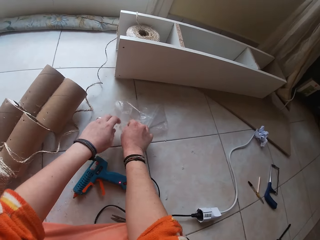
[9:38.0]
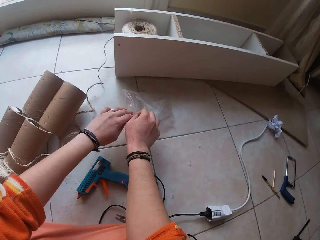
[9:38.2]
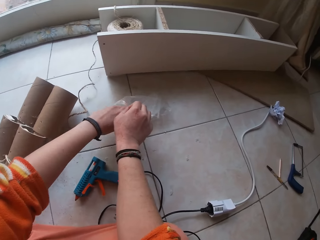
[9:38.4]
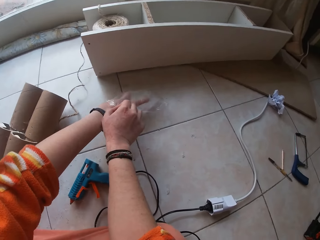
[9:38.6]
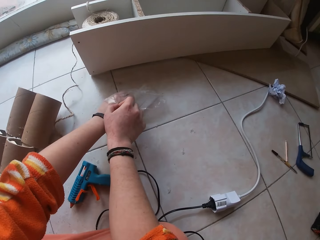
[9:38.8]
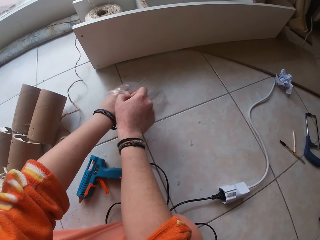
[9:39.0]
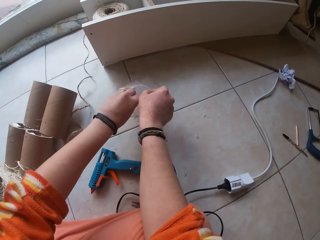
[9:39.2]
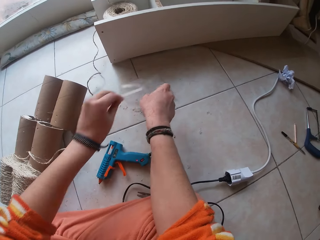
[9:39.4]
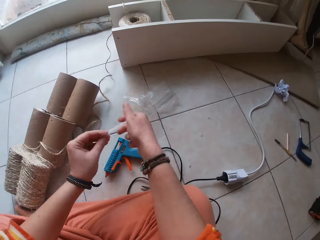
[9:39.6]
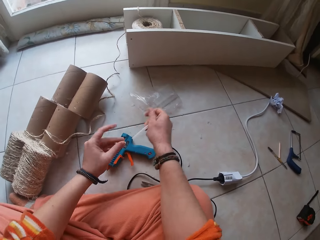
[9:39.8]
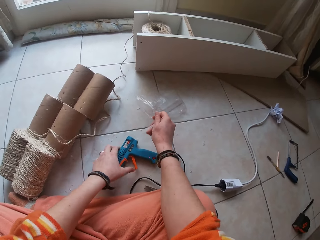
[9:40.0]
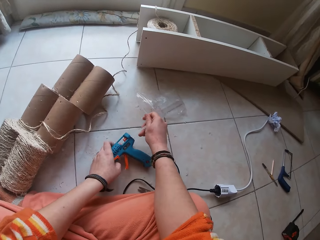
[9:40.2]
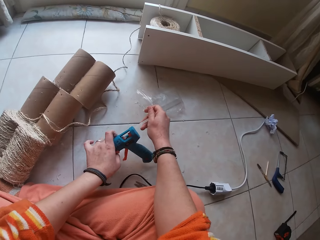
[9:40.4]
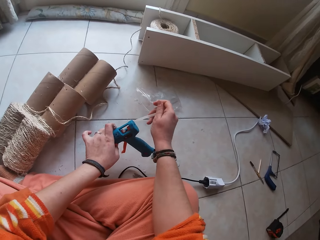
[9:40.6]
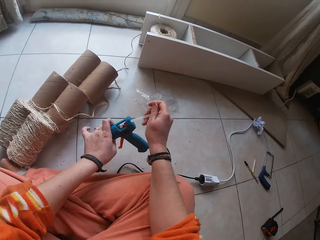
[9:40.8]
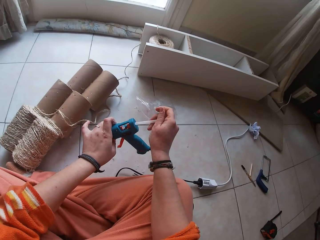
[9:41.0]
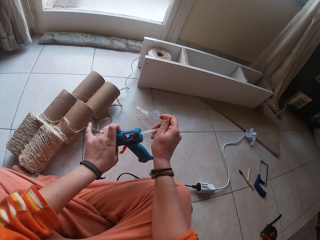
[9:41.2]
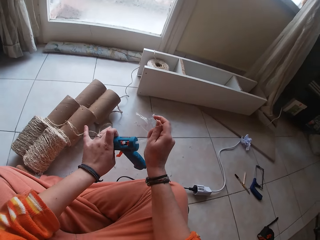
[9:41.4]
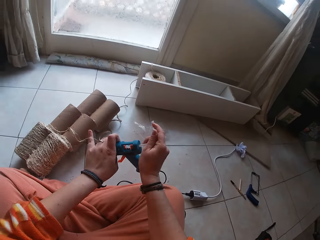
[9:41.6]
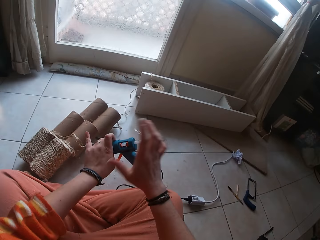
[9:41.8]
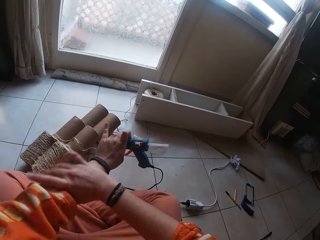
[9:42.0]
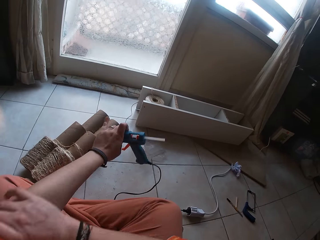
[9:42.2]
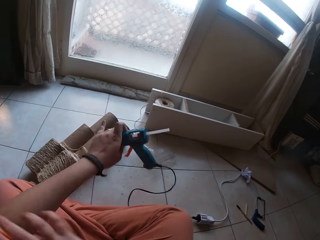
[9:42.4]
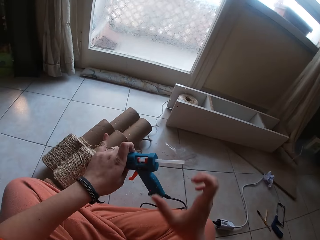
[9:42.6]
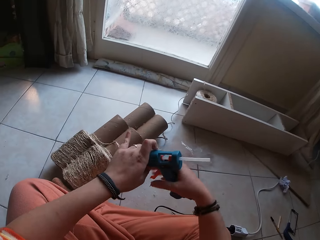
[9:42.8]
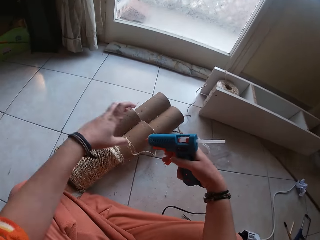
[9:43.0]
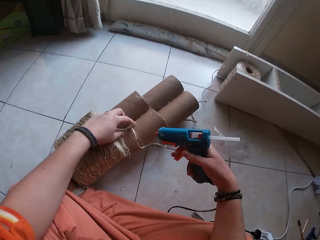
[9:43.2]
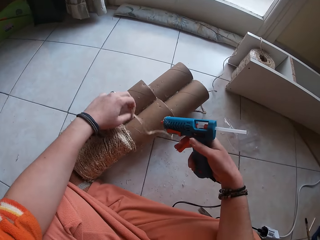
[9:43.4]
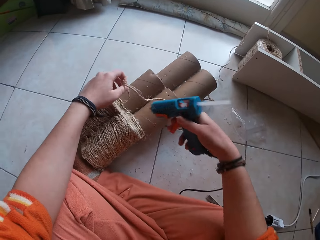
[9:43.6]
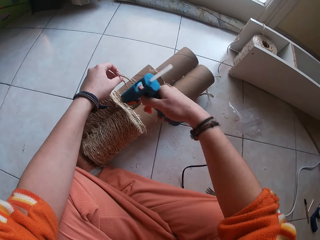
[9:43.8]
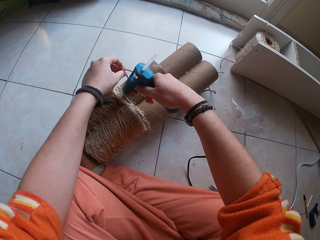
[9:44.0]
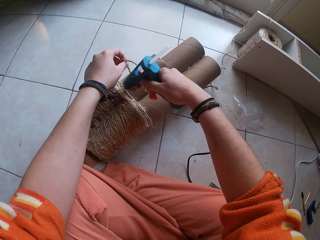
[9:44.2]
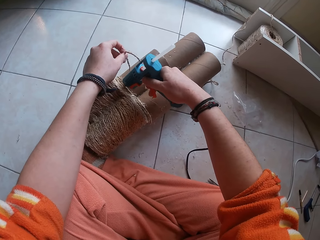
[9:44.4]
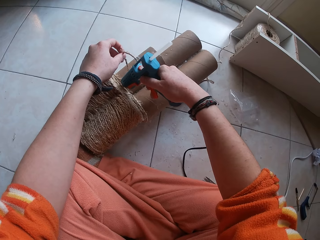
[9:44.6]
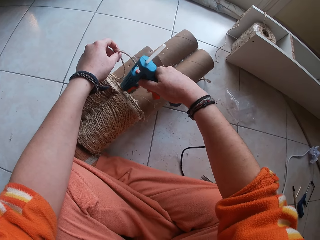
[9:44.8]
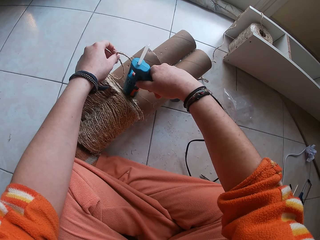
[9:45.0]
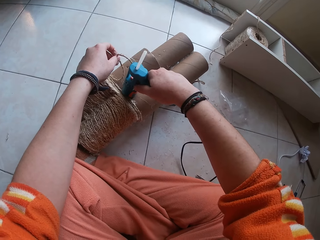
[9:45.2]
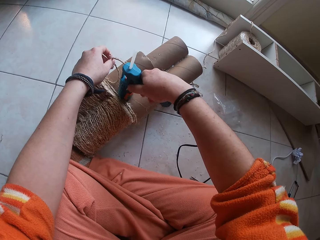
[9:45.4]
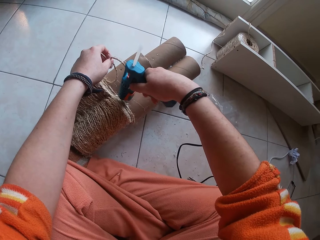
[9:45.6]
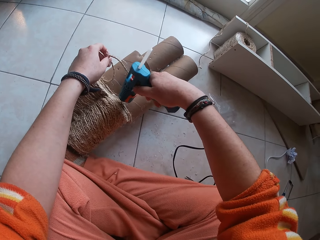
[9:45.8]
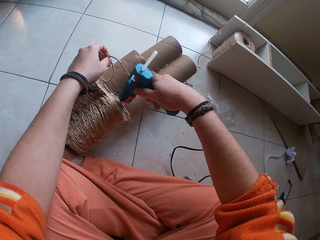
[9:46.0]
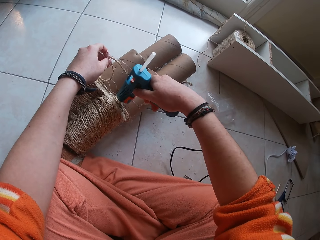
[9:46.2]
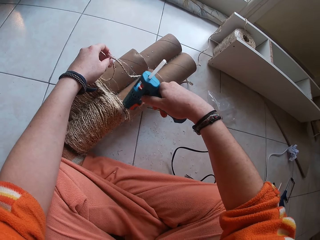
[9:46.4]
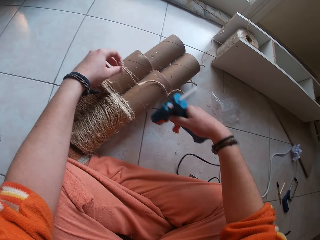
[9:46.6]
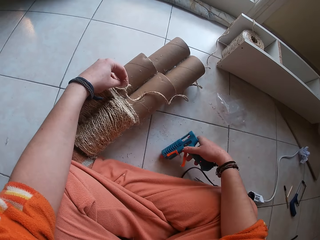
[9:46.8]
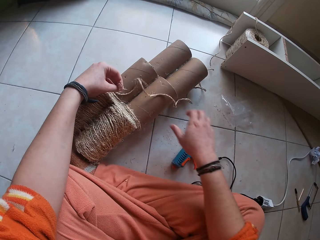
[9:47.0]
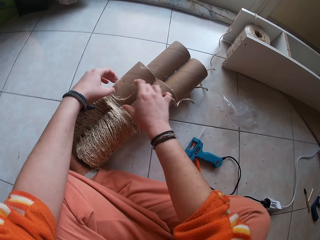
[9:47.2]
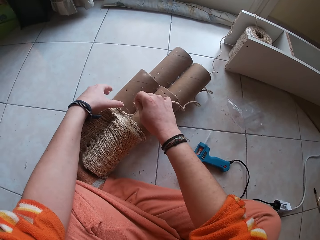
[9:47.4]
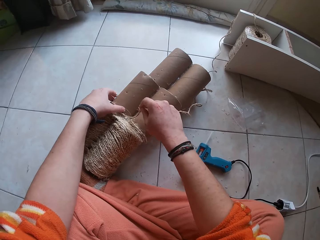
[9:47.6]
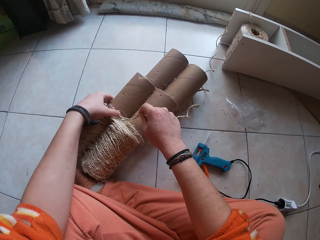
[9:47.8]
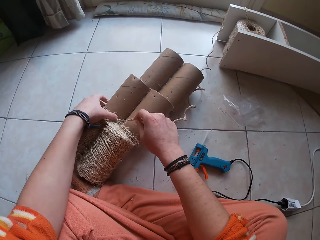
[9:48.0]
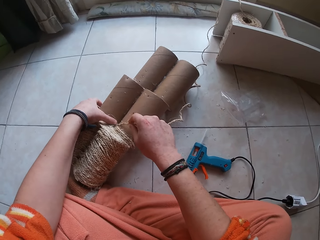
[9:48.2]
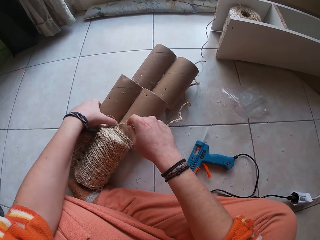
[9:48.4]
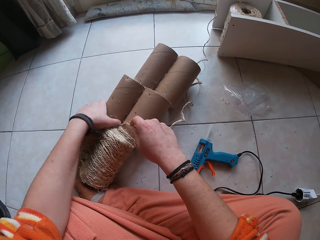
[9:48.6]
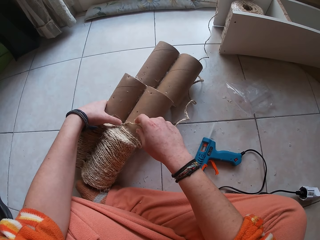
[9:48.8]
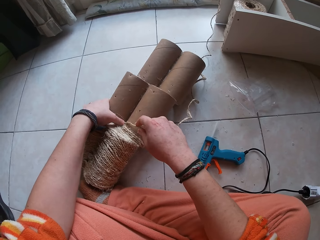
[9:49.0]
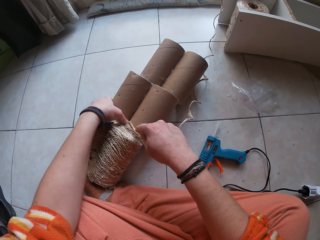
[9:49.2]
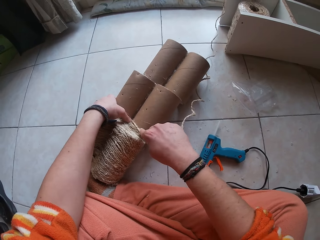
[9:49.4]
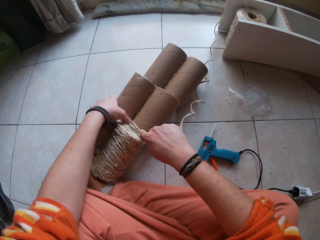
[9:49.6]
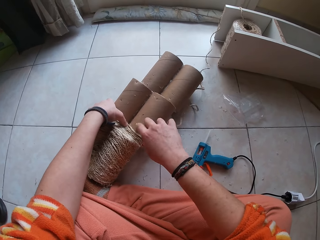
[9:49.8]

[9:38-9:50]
The camera wearer touches the glue gun. She opens a glue nylon with her hands. She picks a strand of glue from the glue nylon with her left hand. She passes the strand of glue to her right hand. She lifts the glue gun with her left hand. She inserts the strand of glue into the glue gun with her right hand. She adjusts her cloth with her right hand. She passes the glue gun to her right hand. She lifts the wire rope with her left hand. She attaches glue to the wire rope with the glue gun. She places the glue gun on the floor with her right hand. She attaches the wire ropes to the carton cylinder with her hands.

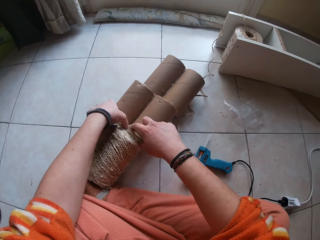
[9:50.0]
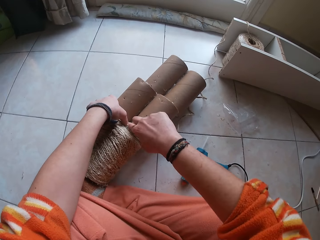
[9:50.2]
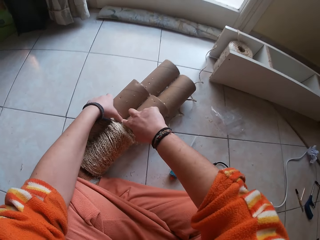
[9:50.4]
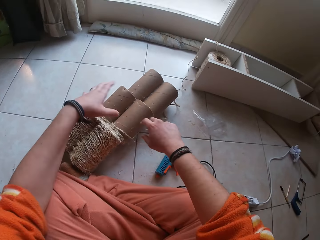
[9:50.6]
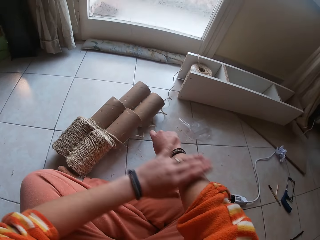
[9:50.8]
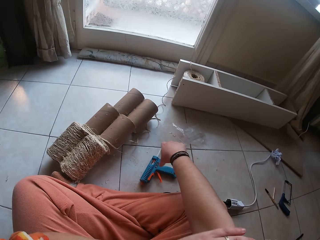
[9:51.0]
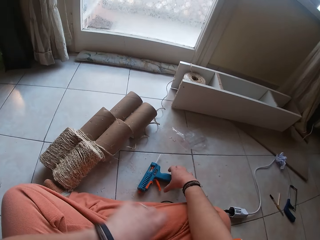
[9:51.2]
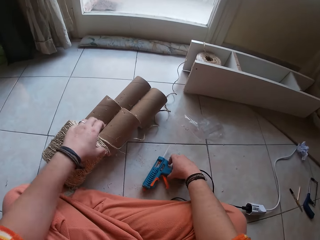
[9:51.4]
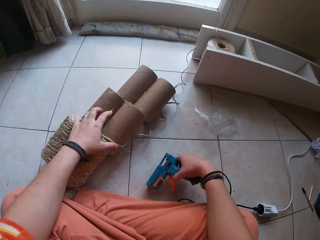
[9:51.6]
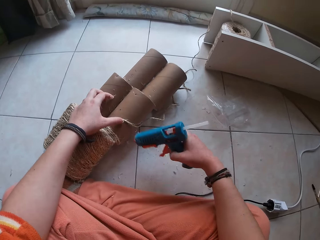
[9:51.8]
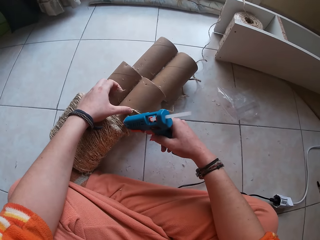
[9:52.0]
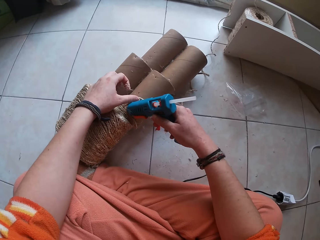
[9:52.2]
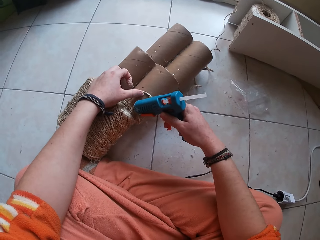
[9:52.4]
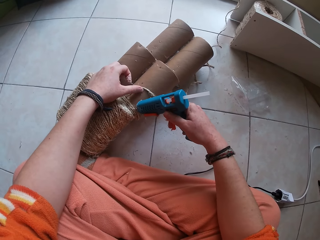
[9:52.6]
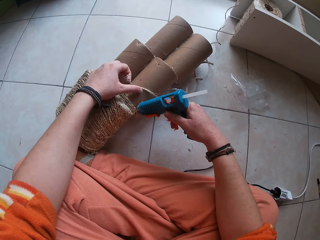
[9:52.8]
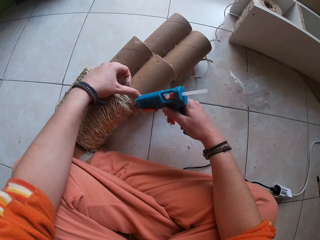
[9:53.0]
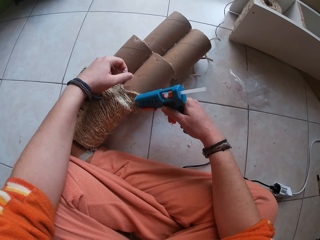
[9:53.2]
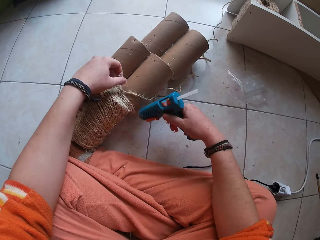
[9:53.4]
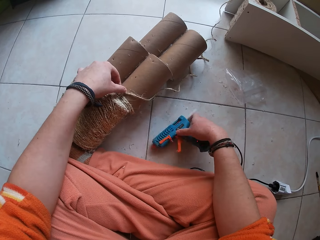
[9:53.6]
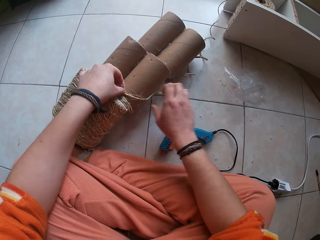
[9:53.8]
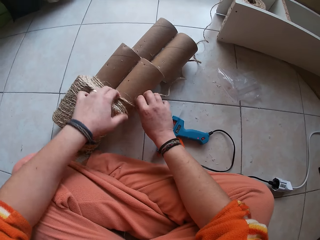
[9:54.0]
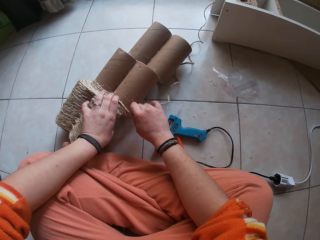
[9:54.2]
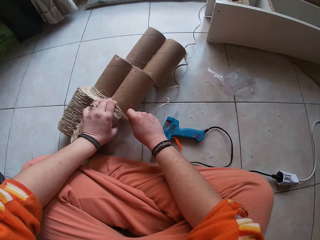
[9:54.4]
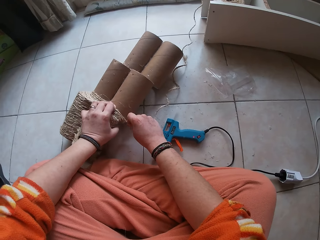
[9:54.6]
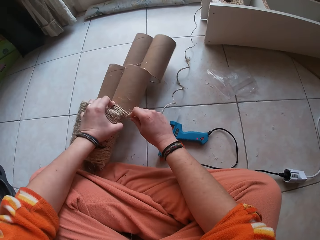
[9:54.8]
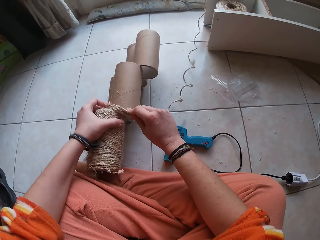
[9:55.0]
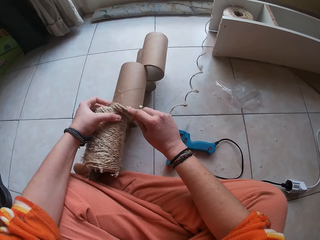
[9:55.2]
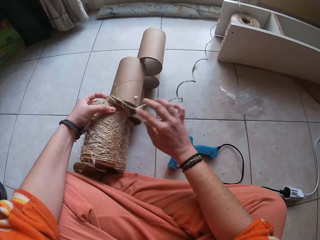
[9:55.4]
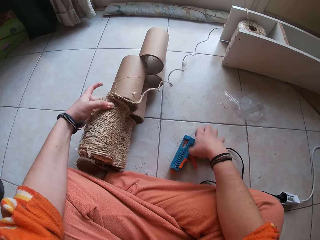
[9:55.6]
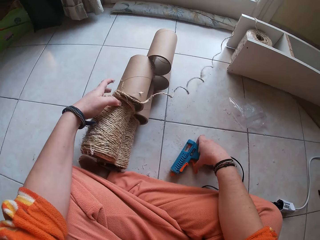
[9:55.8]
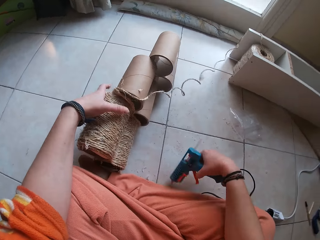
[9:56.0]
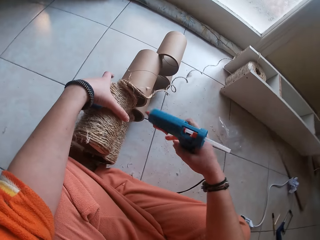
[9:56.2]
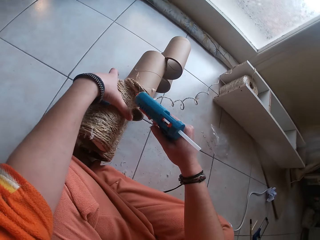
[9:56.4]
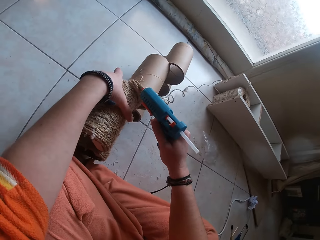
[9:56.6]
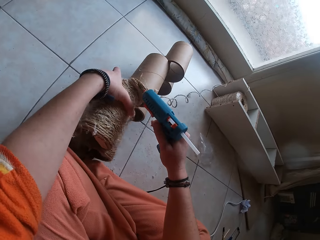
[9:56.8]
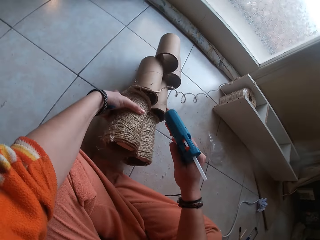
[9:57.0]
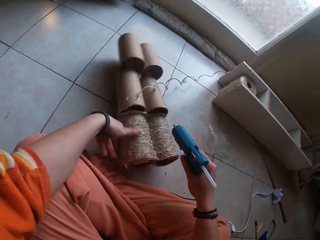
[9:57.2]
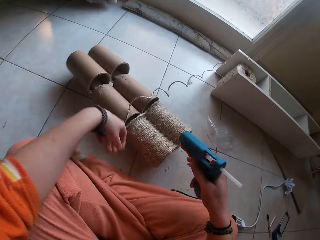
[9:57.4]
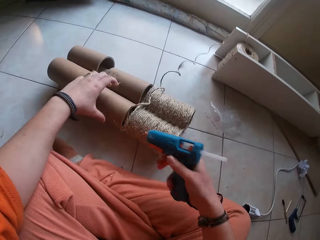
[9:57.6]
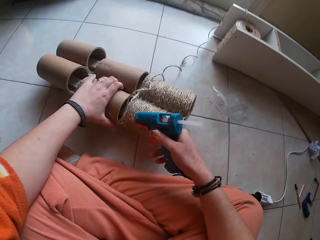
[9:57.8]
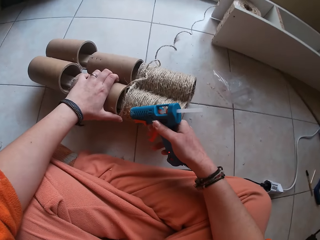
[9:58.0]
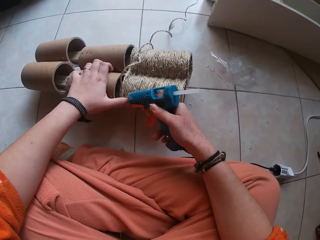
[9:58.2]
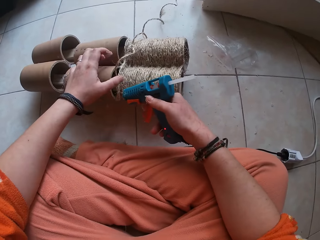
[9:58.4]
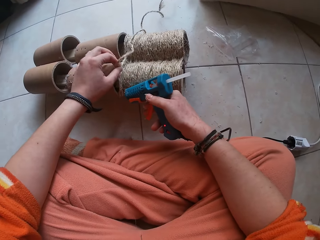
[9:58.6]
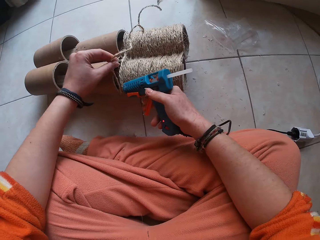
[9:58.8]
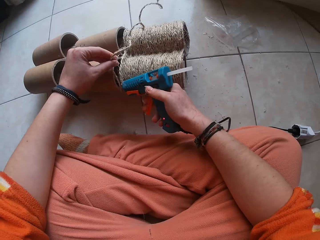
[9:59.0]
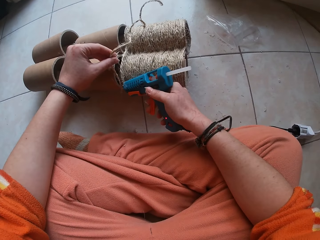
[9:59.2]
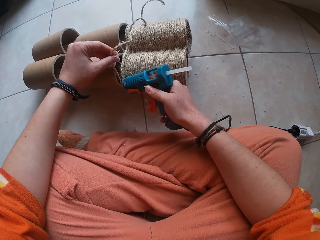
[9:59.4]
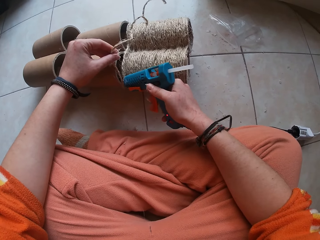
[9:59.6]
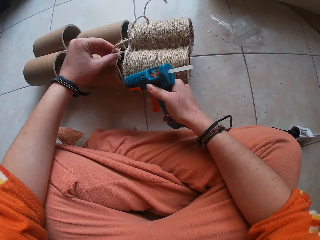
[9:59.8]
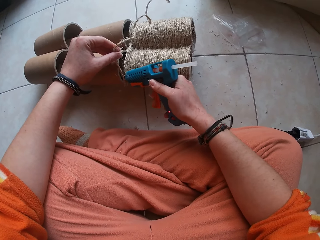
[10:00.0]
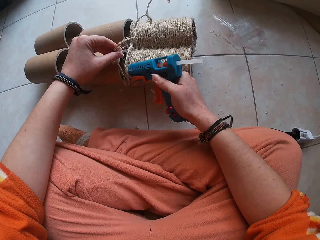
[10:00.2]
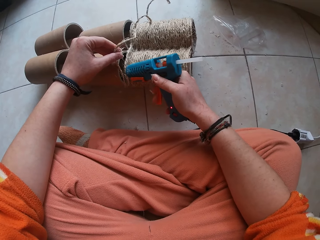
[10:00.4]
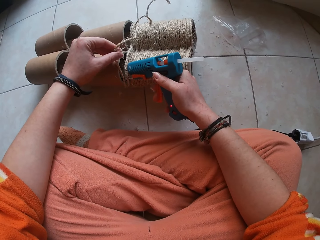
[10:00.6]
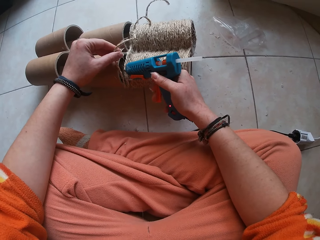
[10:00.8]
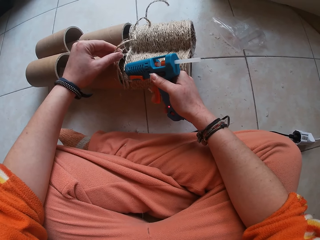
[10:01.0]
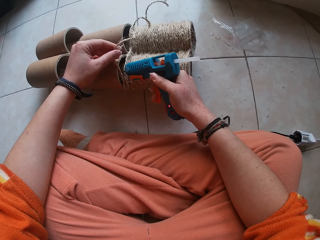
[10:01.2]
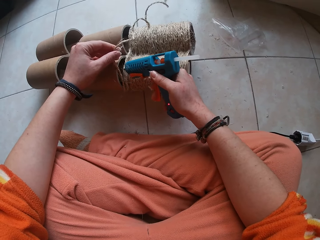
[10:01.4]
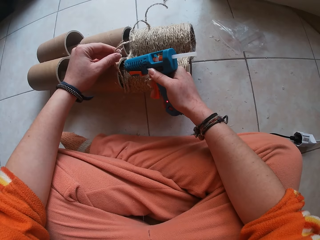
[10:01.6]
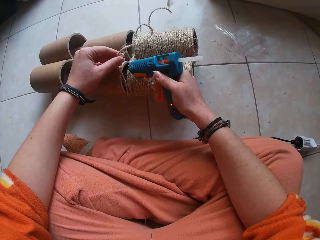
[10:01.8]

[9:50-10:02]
The camera wearer adjusts her cloth with her left hand. She picks up the glue gun from the floor with her right hand. She places her left hand on the cylinder or paper tubes. She attaches glue to the wire rope or sisal rope with the glue gun. She places the glue gun on the floor with her right hand. She attaches the wire ropes to the carton cylinder with her hands. She turns the paper tubes. She picks up the glue gun from the floor with her right hand. She attaches glue to the wire rope with the glue gun. She drops the paper tubes. She puts glue on the paper tubes. She lifts the sisal rope.
